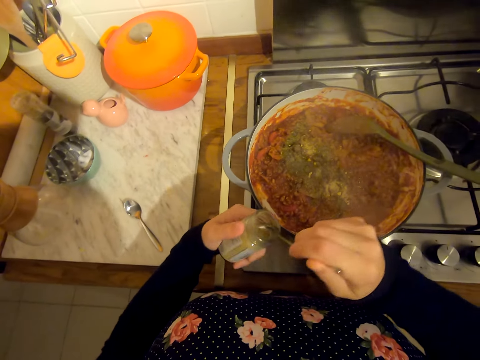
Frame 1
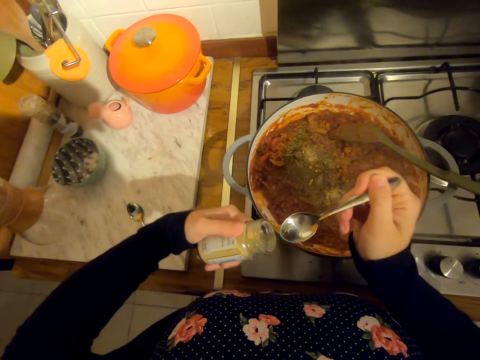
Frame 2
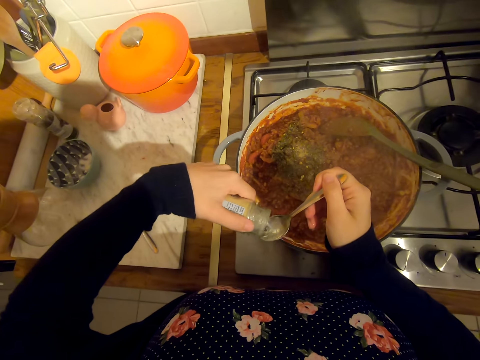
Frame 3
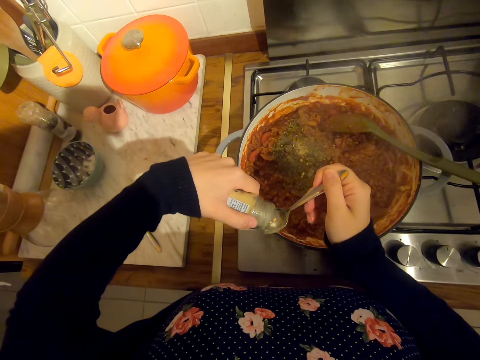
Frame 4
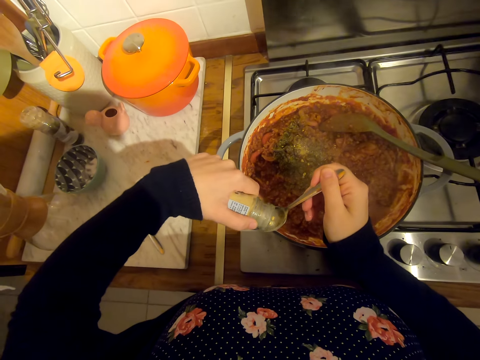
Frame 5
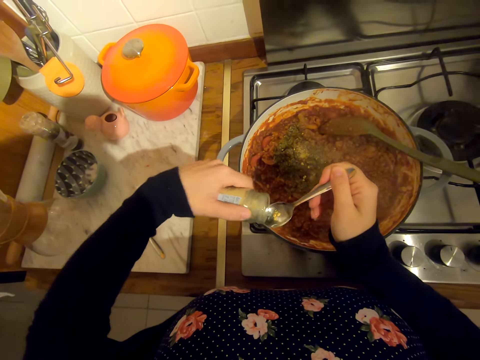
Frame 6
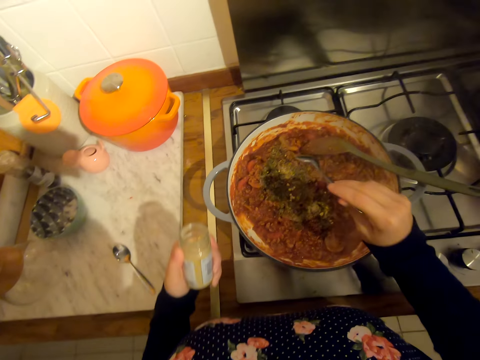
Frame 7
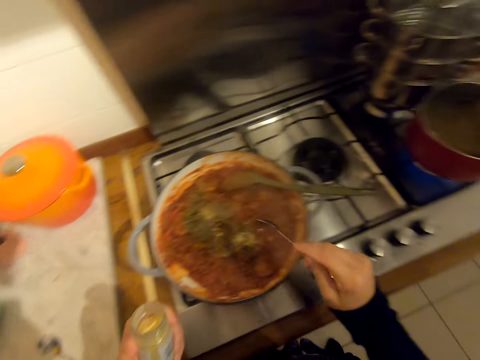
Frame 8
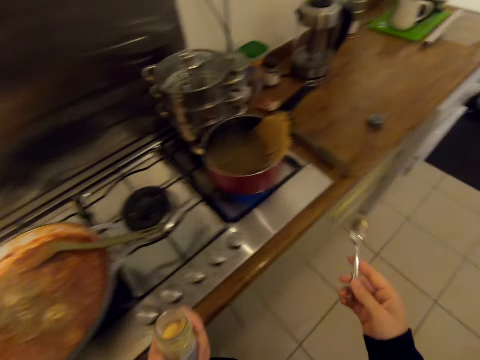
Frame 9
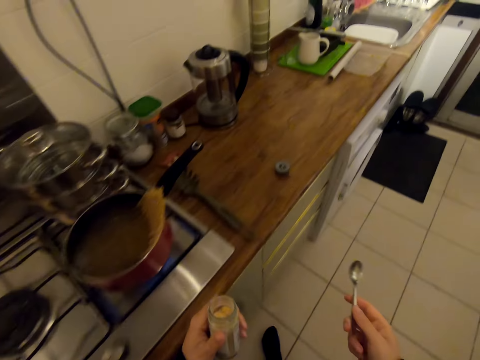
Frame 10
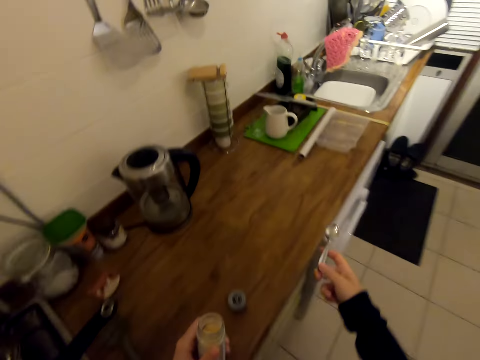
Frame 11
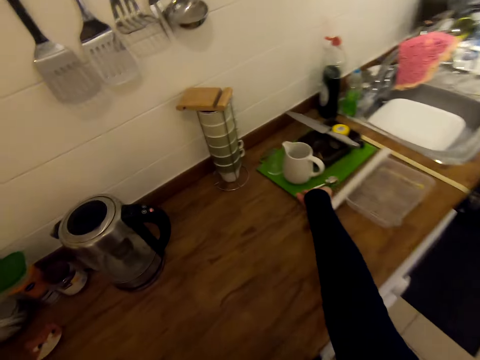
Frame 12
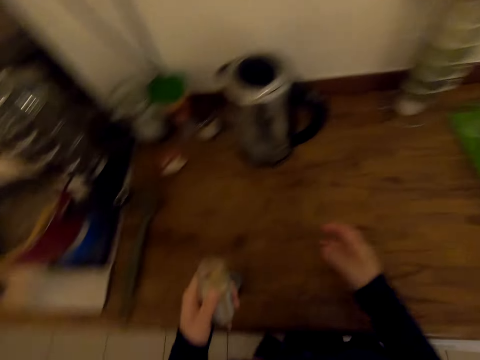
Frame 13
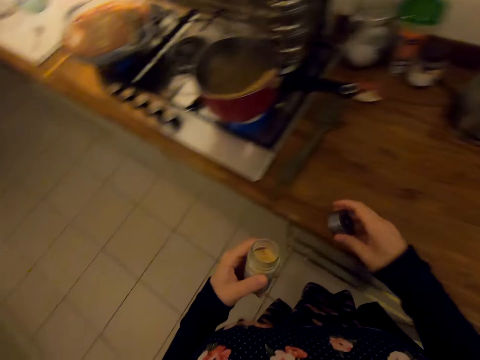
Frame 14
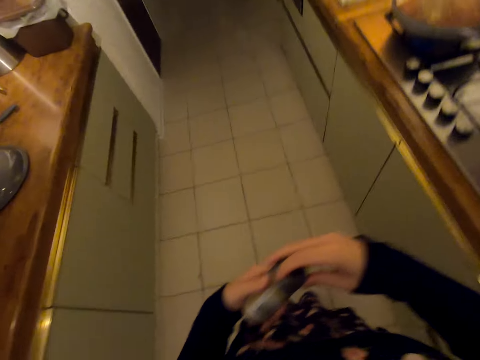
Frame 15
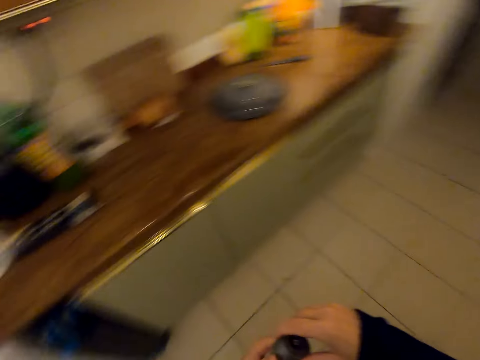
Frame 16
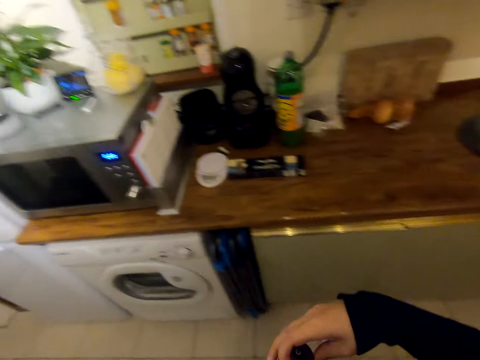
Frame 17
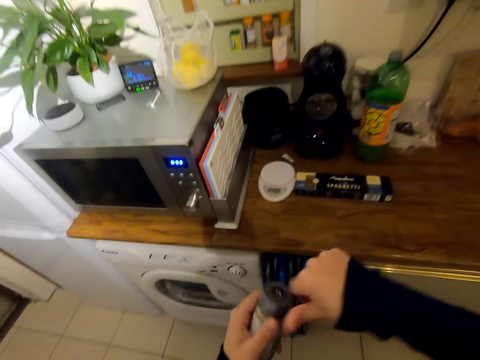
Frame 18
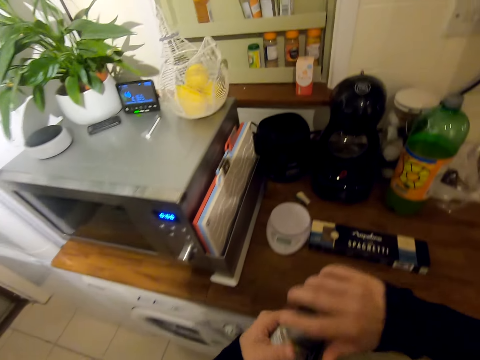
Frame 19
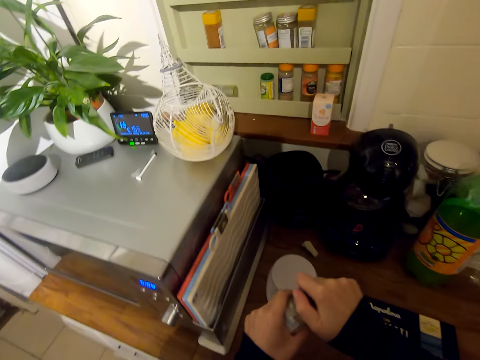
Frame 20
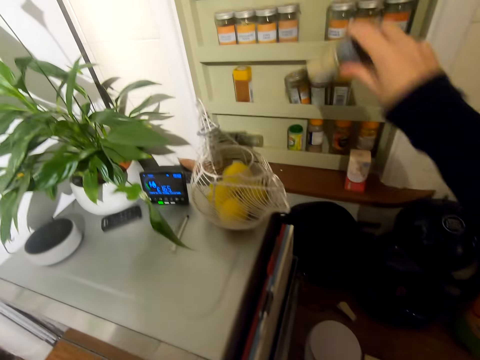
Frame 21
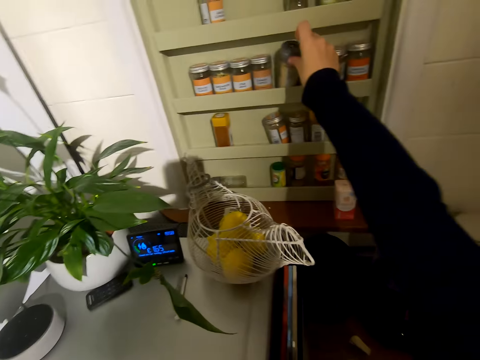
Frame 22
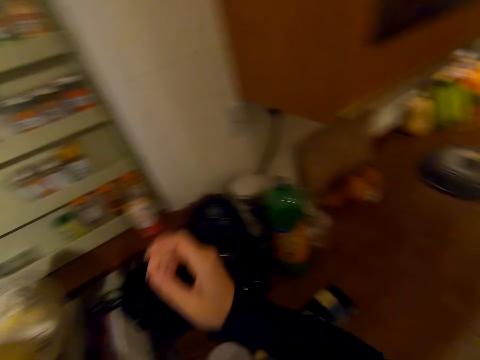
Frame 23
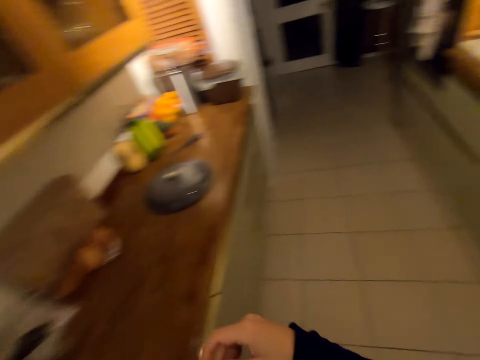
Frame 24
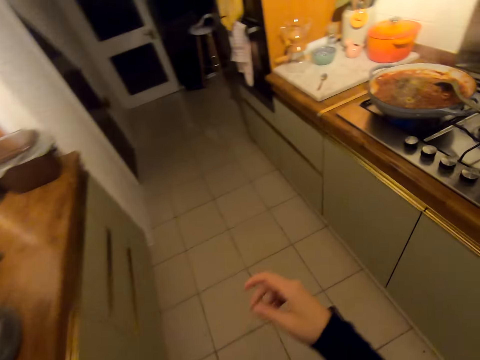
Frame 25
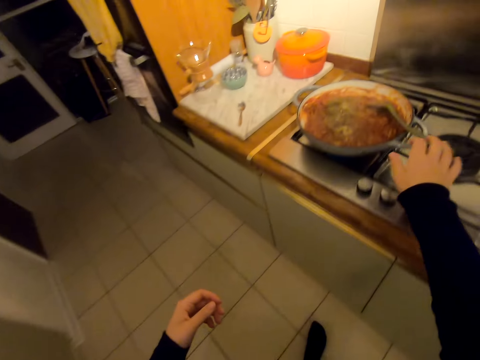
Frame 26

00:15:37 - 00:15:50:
The camera wearer picks a spice on a spoon. They put spices on the food. They walk on the floor. They put the spoon on the chopping board. They pick up a tin lid or plastic bottle lid on the countertop. They close the plastic bottle. They walk on the floor. They stand on the floor. They put the spice bottle on the shelf in the wall cabinet. They walk on the floor.

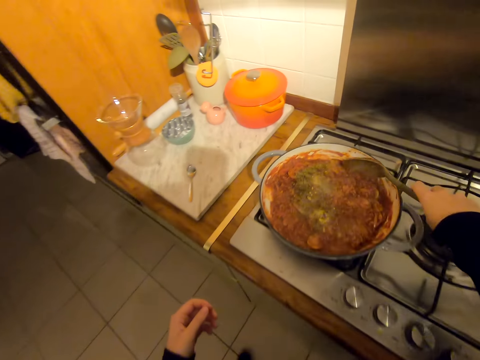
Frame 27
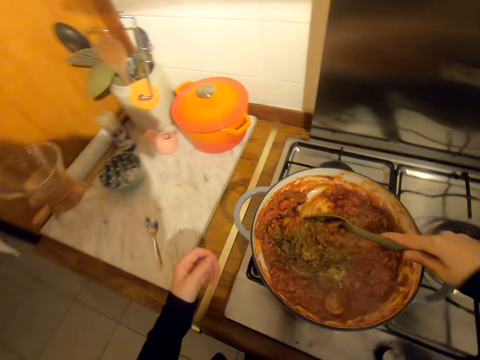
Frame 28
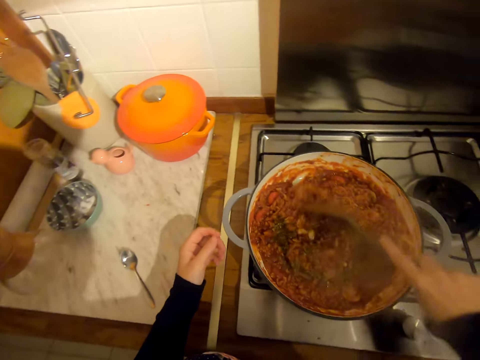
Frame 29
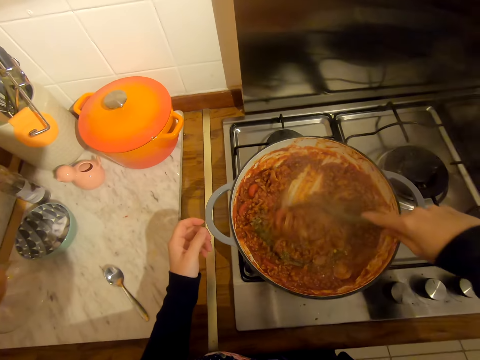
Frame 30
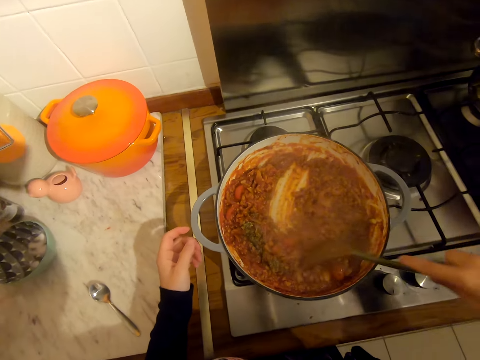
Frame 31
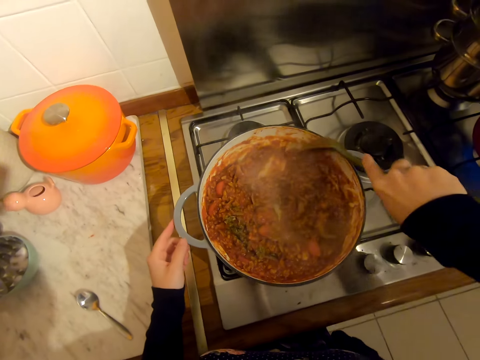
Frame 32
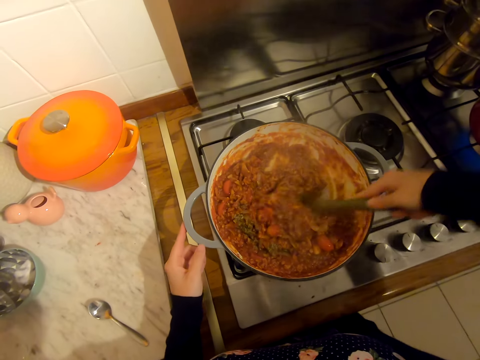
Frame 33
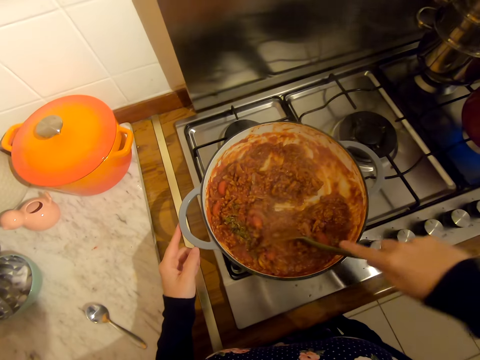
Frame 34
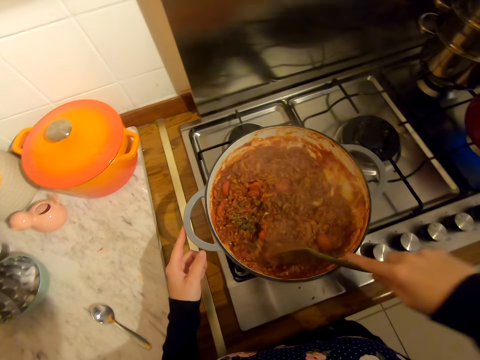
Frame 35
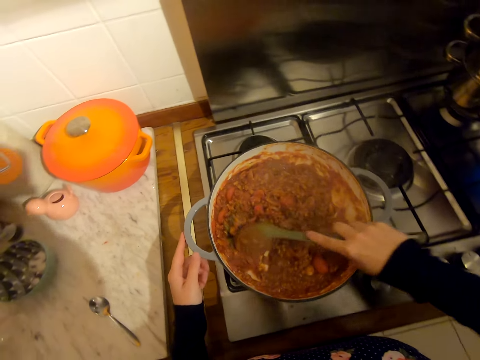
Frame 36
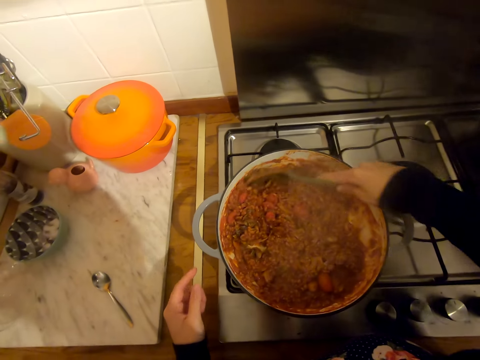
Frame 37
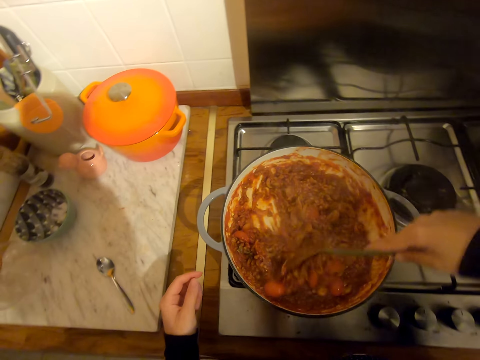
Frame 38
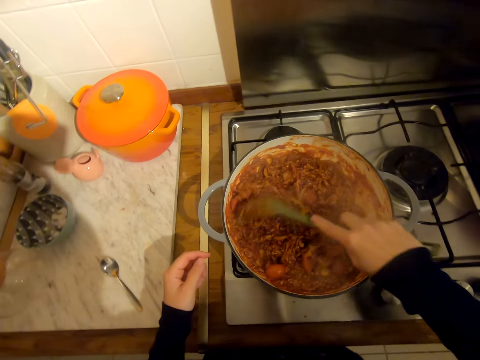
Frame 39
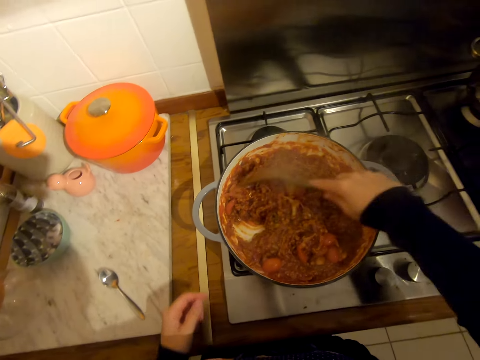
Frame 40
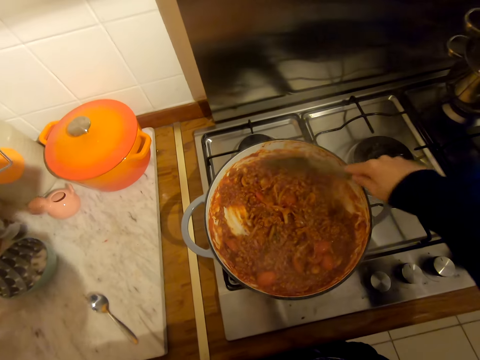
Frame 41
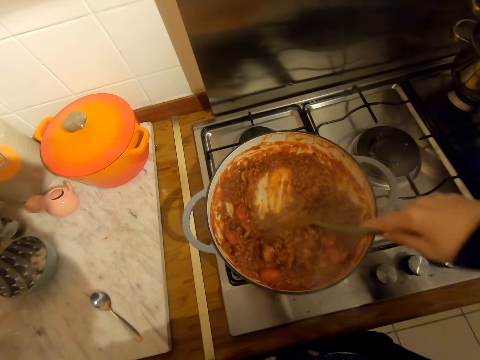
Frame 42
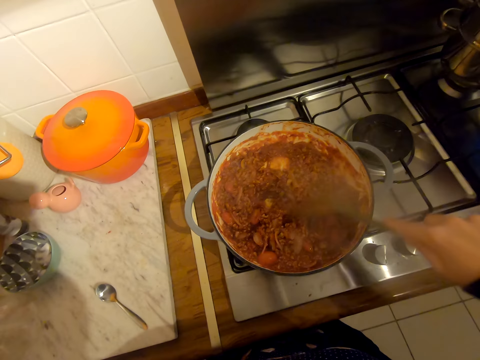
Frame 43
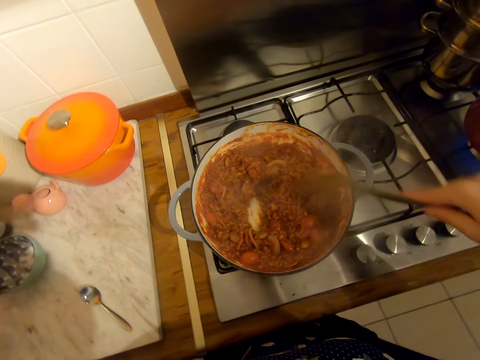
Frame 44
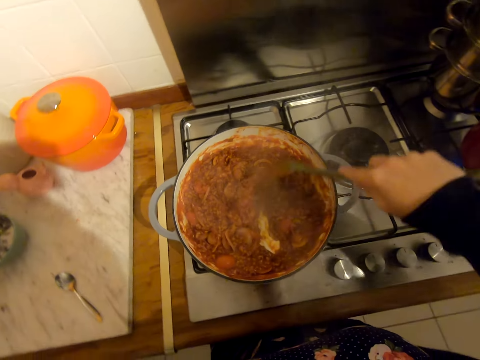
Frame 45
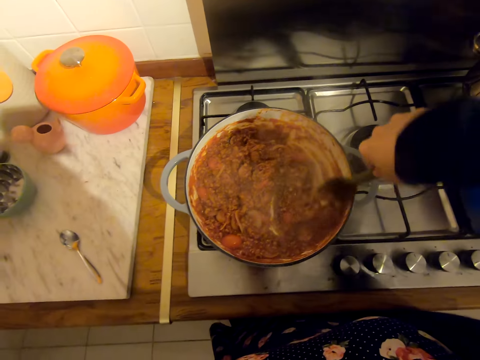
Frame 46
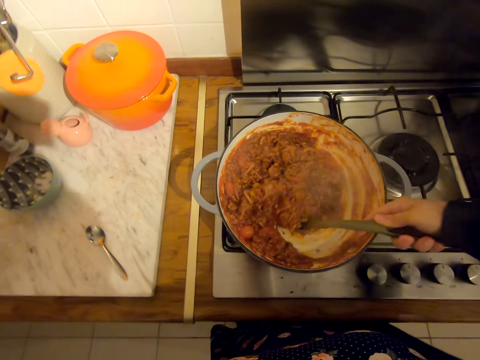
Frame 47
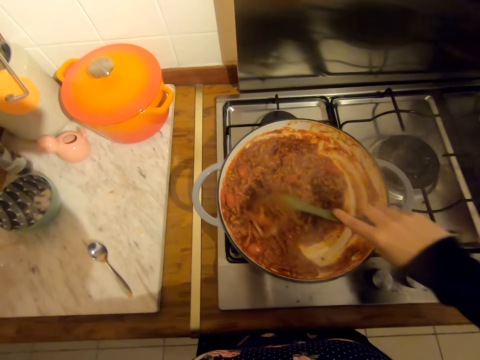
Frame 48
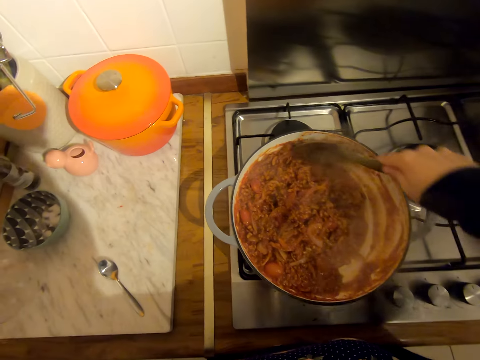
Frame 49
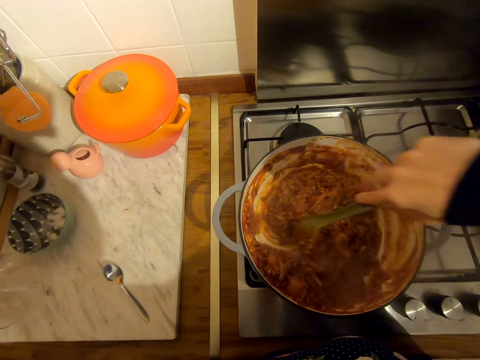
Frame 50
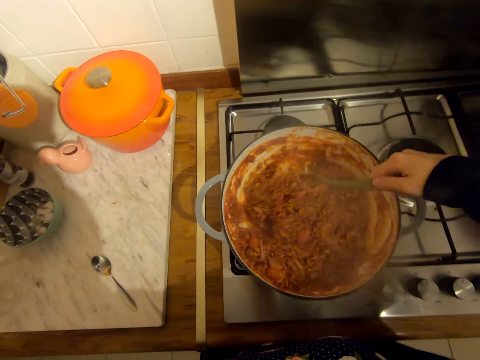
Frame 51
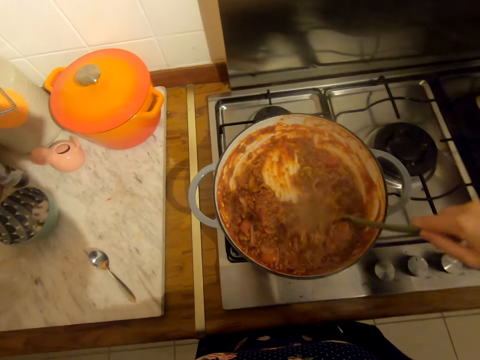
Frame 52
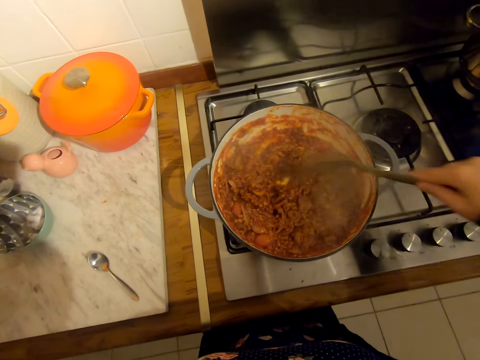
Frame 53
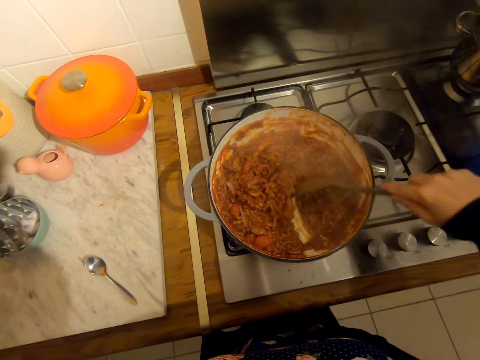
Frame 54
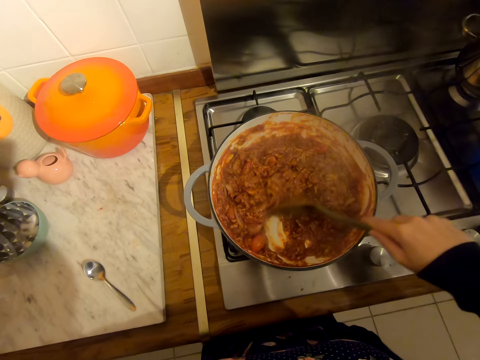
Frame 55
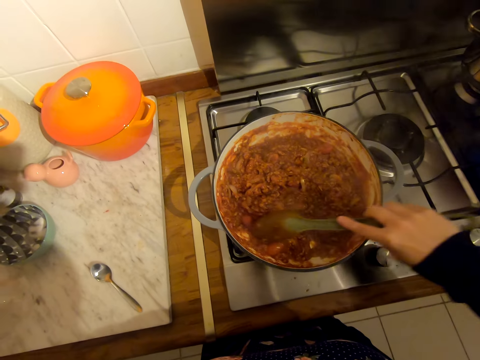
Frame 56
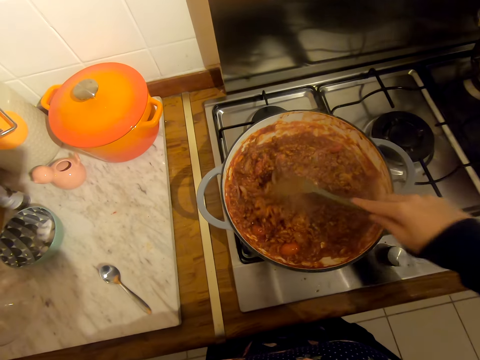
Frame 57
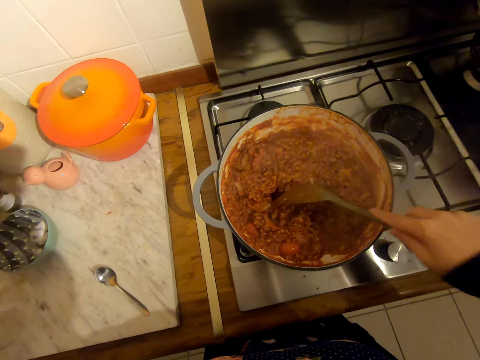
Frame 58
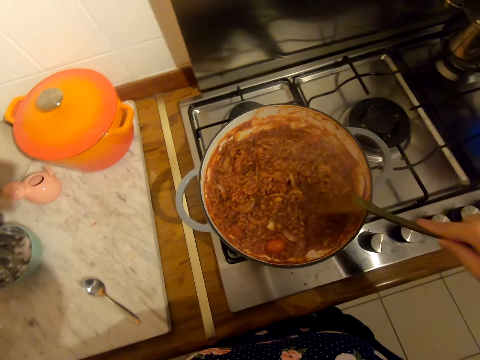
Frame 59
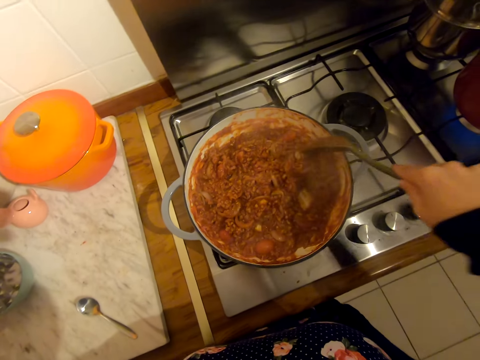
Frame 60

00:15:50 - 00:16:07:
The camera wearer stirs the food on the pot with a serving spoon. They hold the pot. They put a spice bottle on the shelf.
